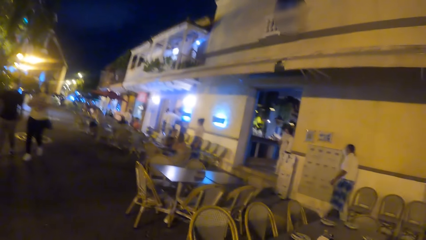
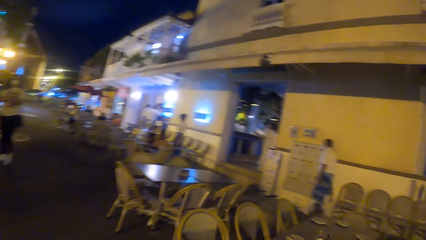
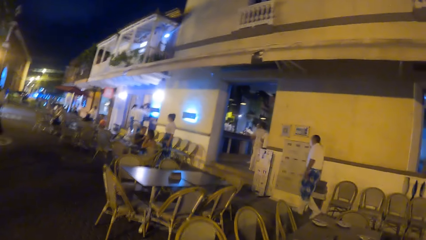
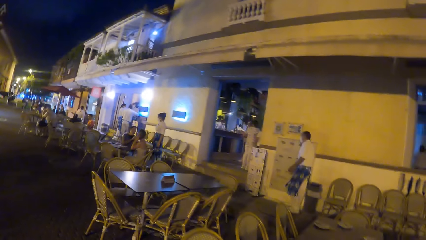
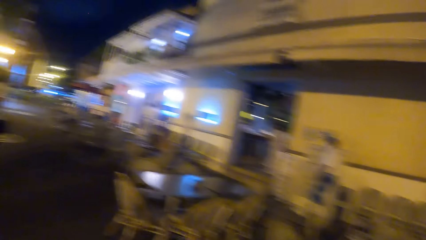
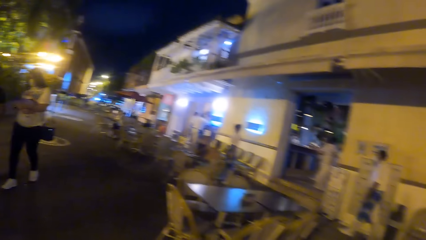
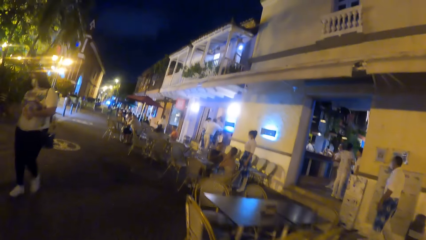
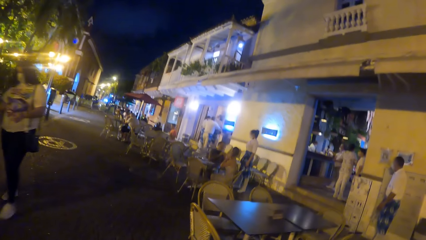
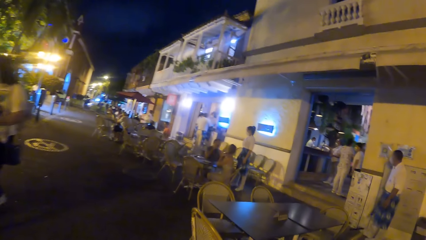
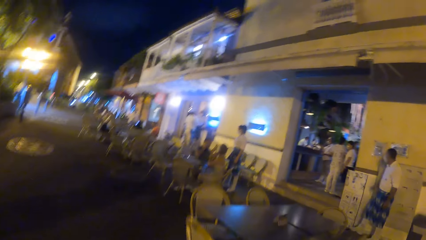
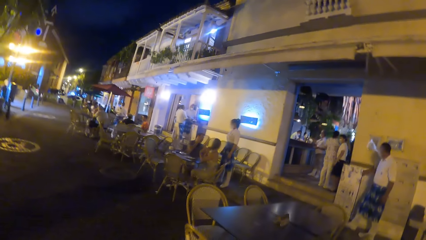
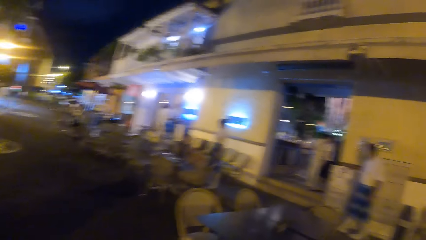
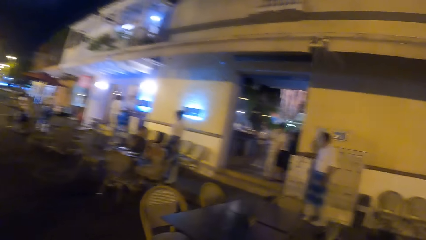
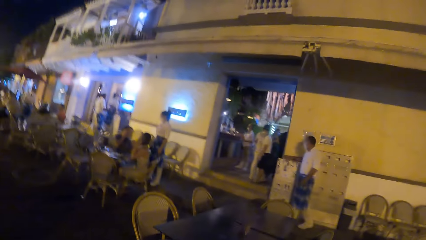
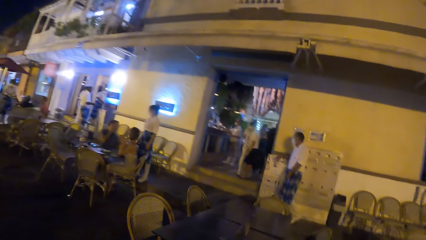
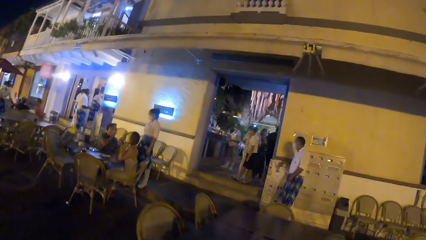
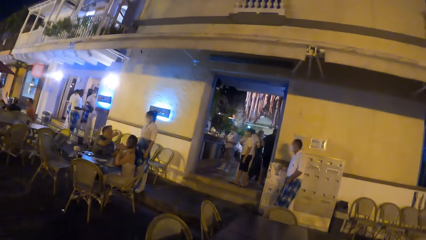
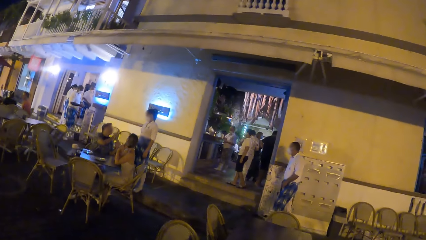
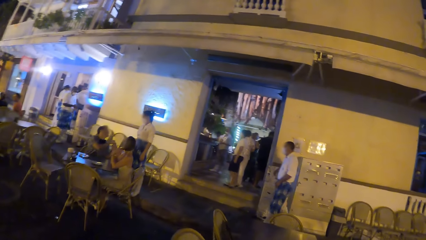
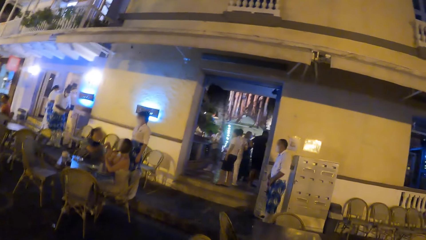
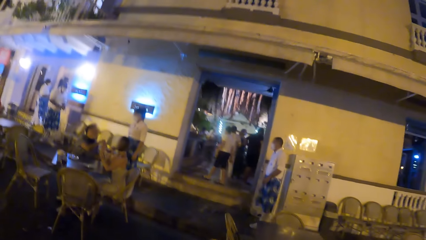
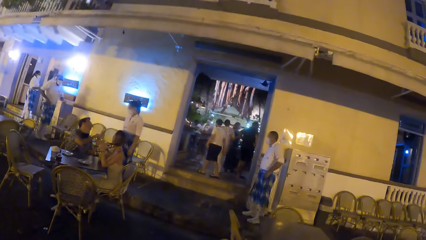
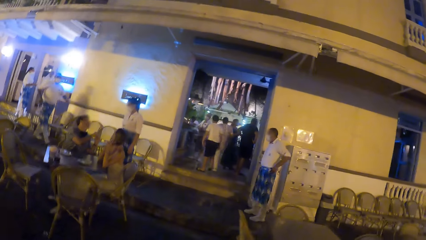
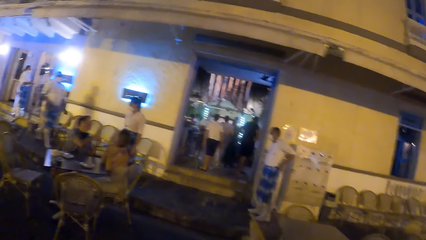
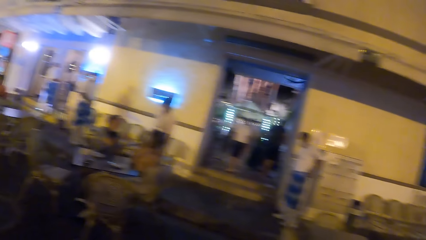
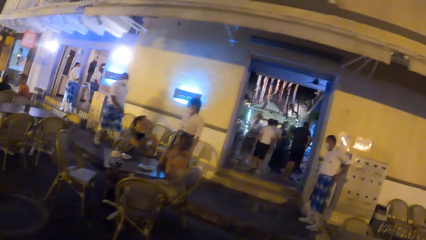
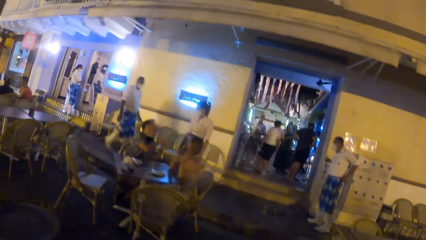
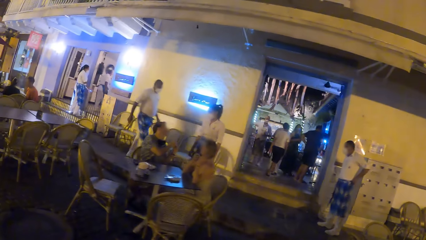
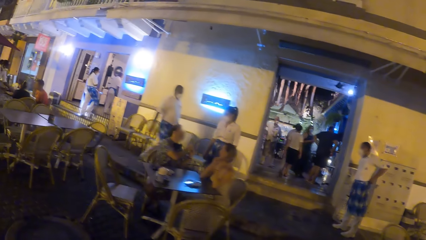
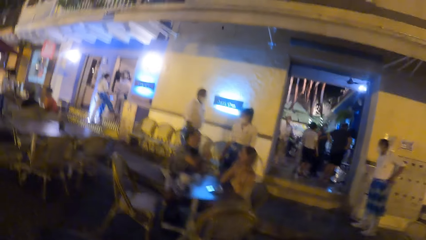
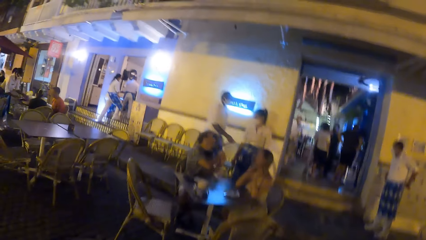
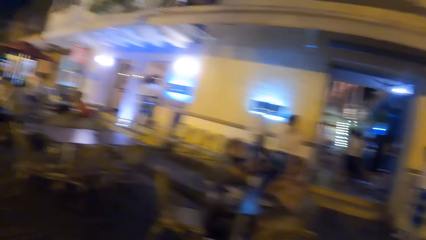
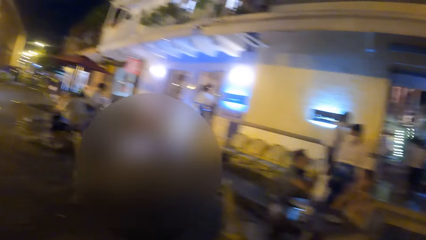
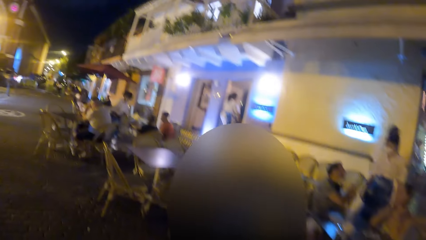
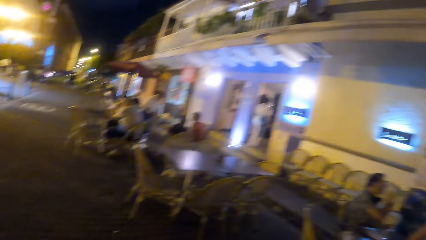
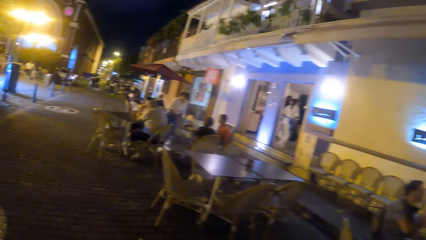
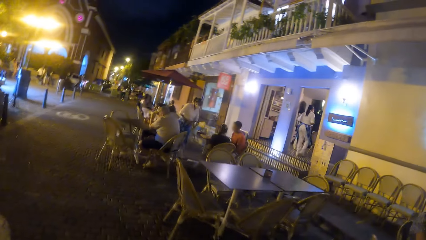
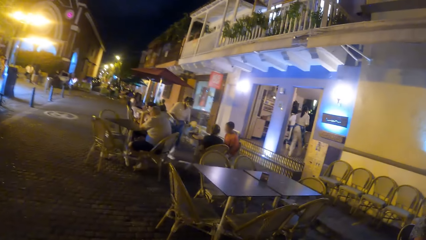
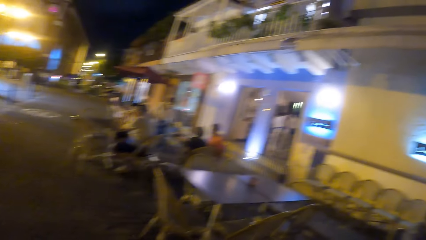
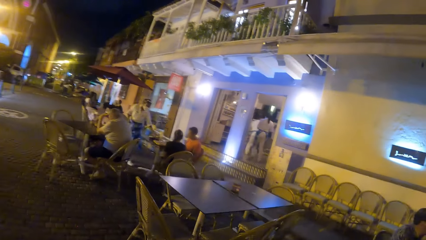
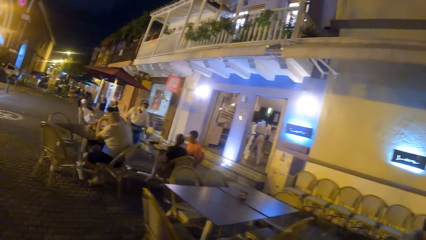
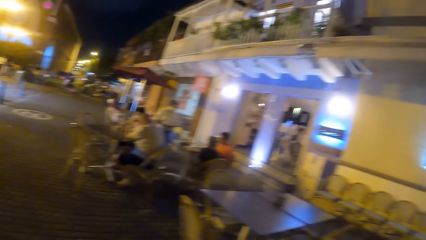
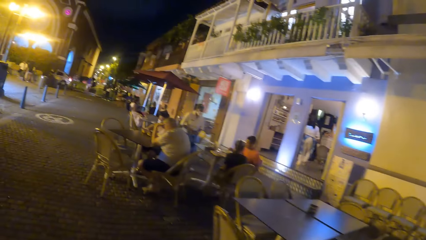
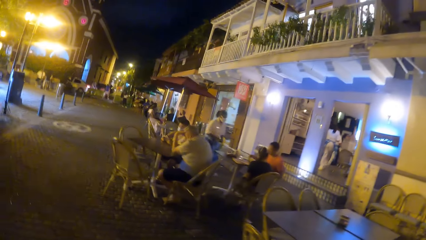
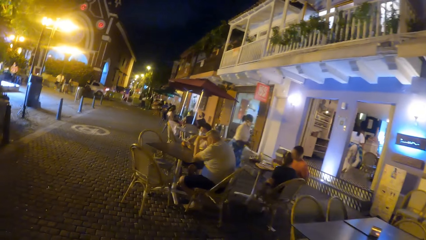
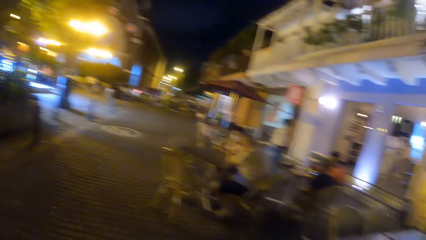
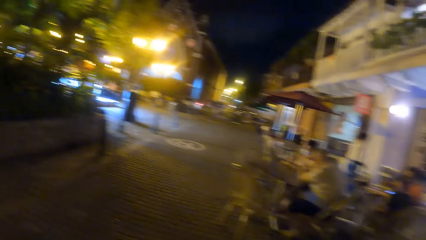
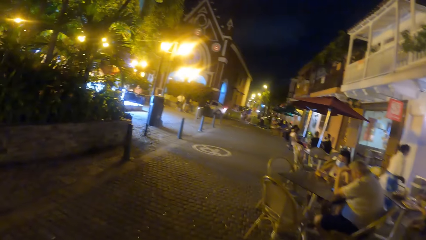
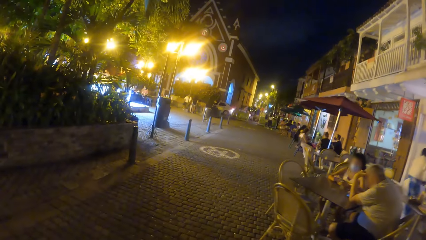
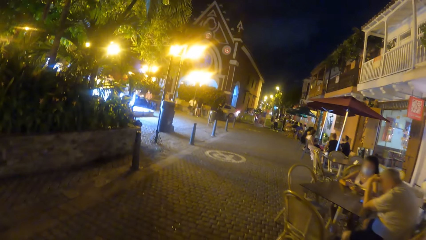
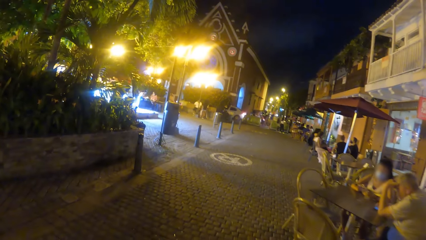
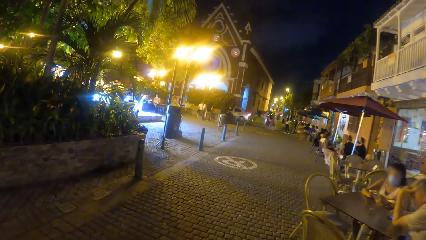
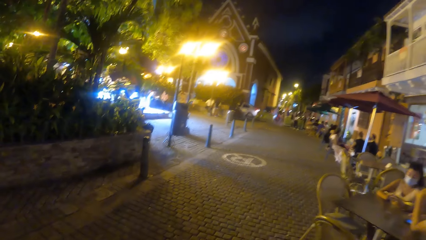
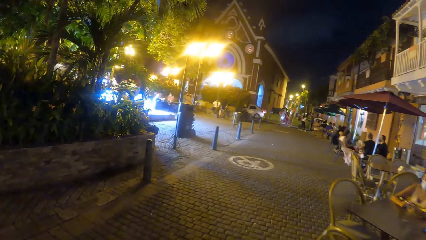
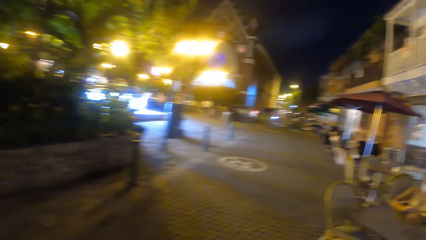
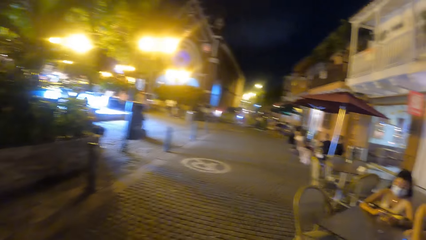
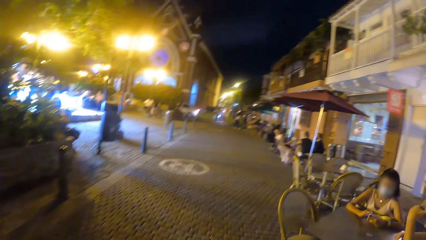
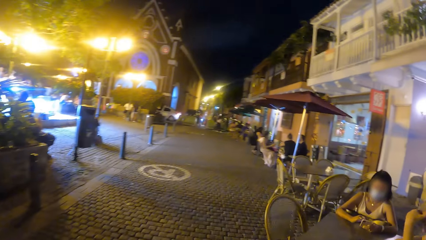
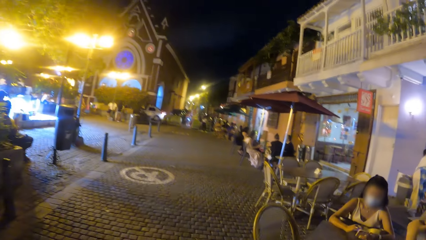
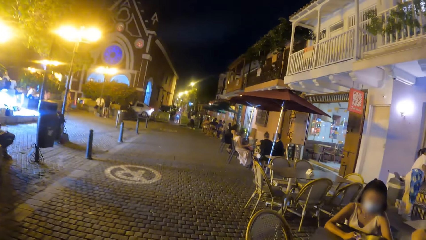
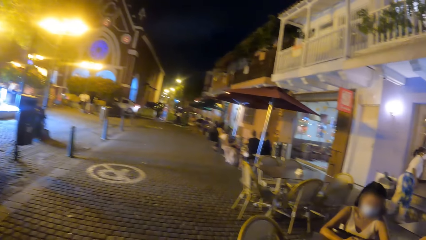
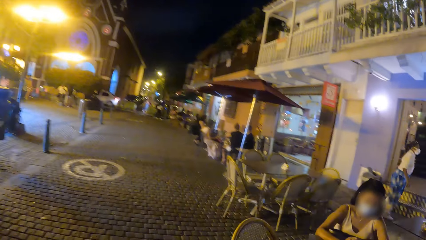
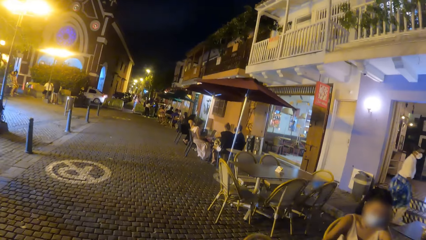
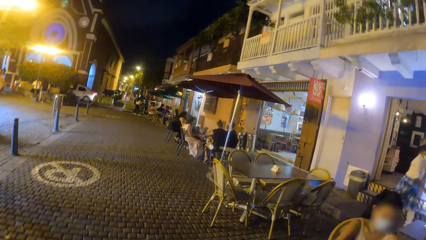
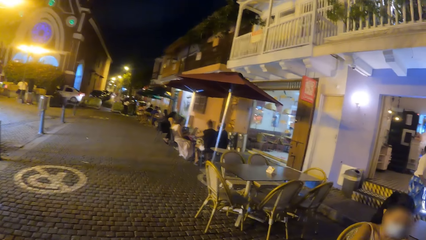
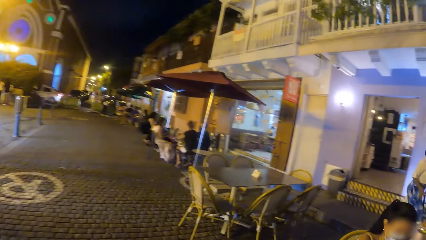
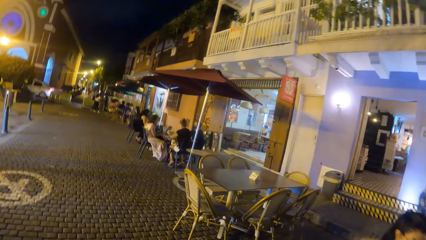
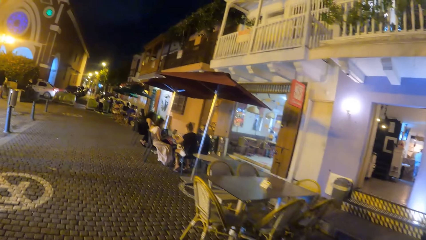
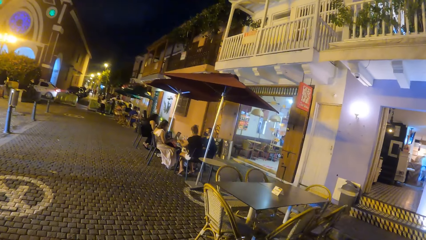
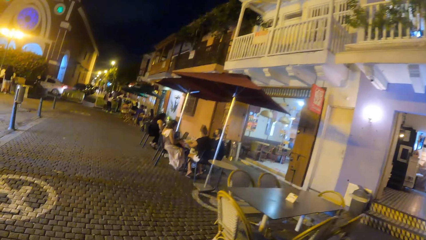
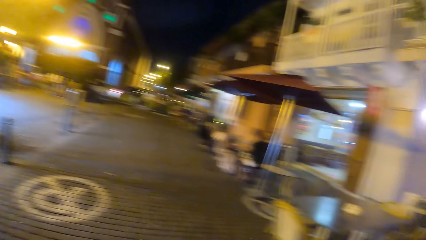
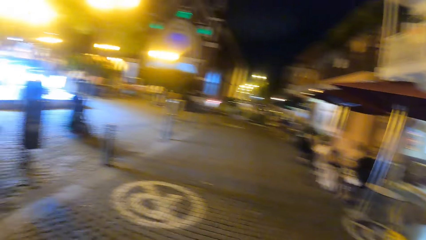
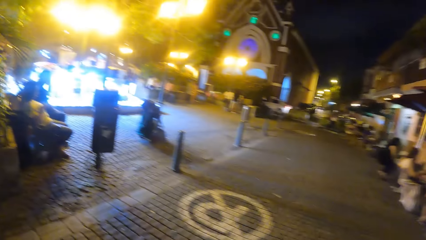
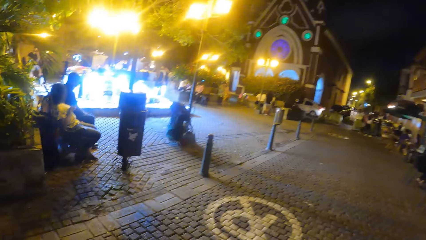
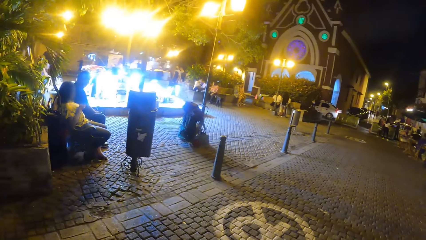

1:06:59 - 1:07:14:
The camera wearer looks around. They walk on the pavement. They look around. They look around again. They walk on the pavement. They walk on the pavement again. They look around.
